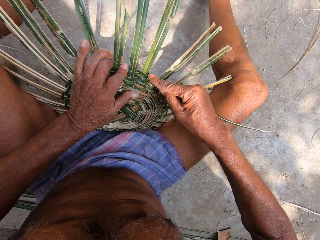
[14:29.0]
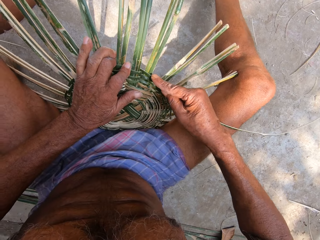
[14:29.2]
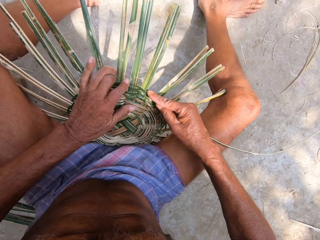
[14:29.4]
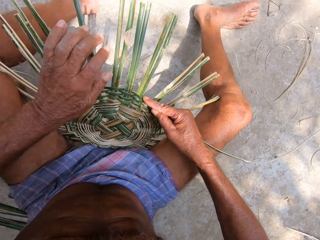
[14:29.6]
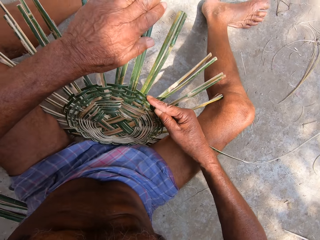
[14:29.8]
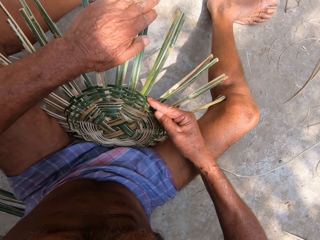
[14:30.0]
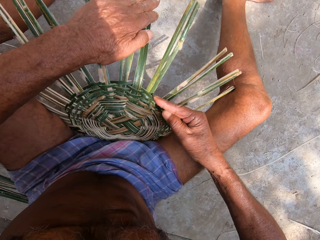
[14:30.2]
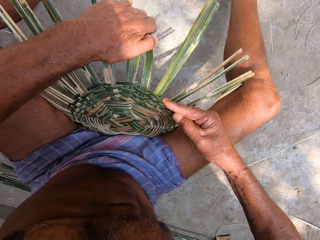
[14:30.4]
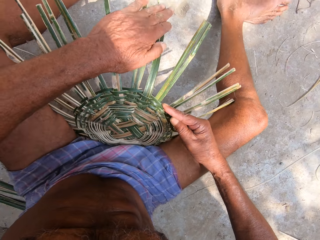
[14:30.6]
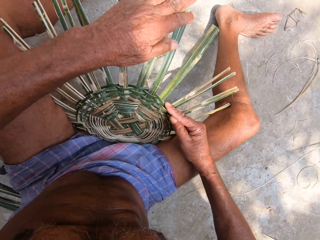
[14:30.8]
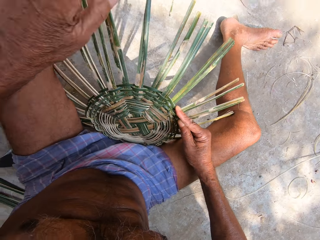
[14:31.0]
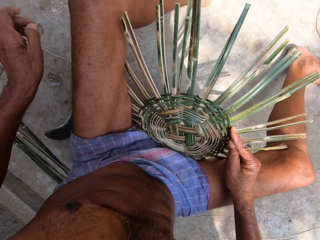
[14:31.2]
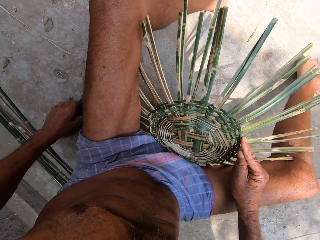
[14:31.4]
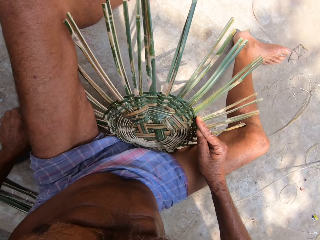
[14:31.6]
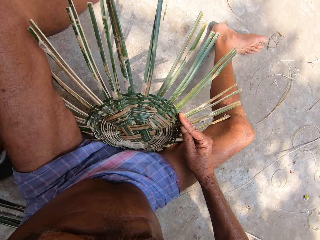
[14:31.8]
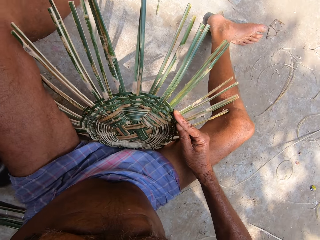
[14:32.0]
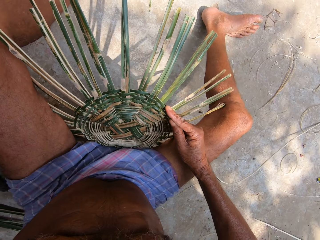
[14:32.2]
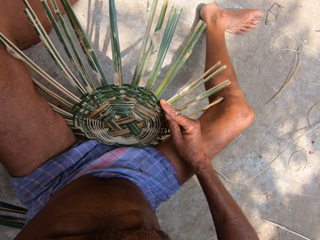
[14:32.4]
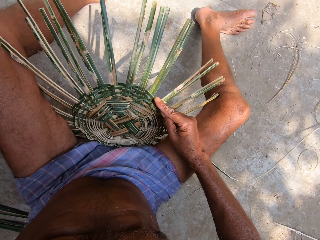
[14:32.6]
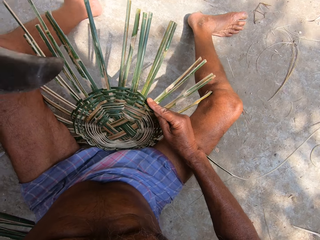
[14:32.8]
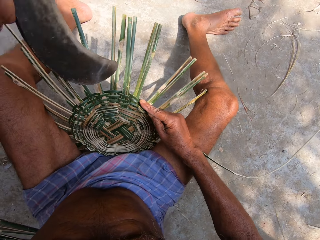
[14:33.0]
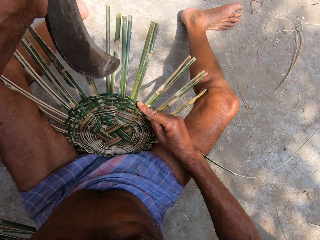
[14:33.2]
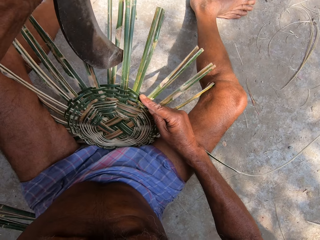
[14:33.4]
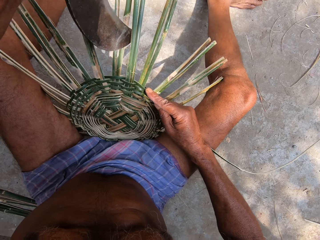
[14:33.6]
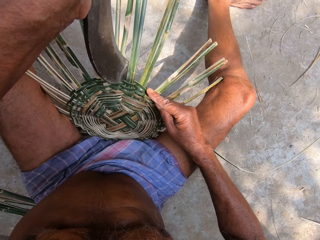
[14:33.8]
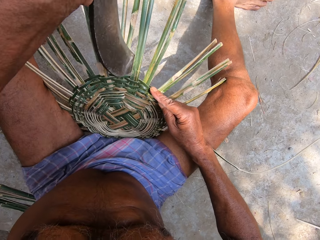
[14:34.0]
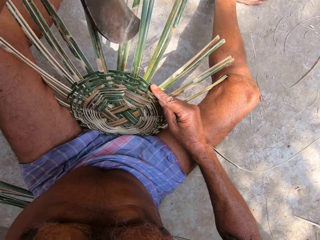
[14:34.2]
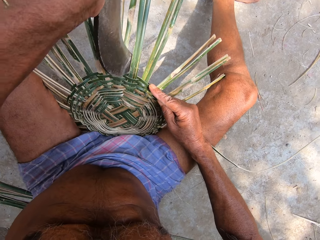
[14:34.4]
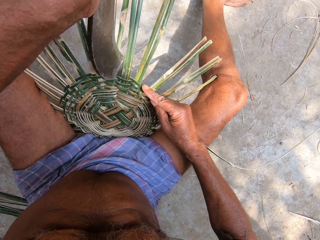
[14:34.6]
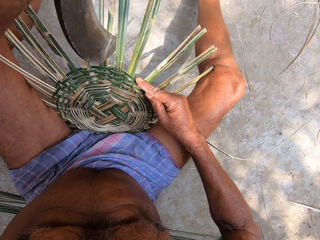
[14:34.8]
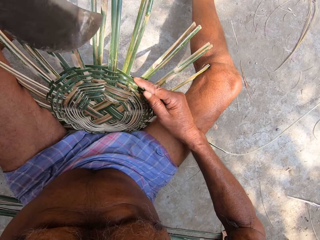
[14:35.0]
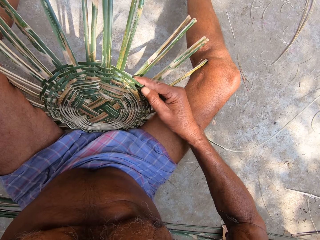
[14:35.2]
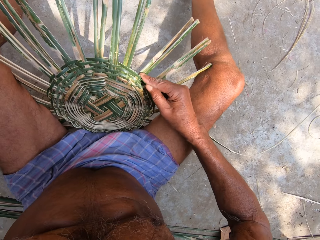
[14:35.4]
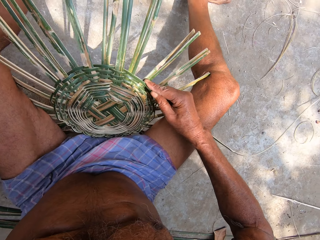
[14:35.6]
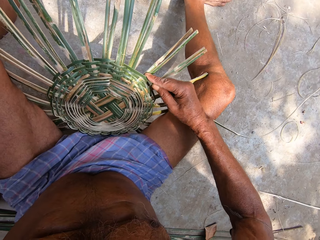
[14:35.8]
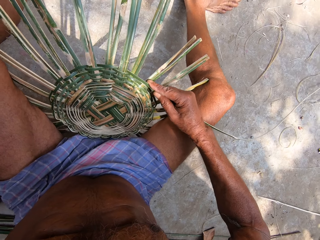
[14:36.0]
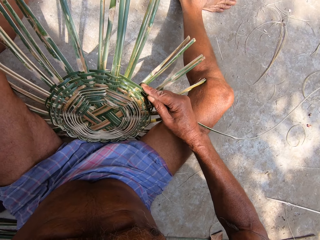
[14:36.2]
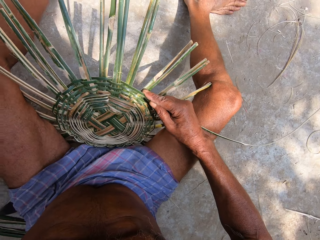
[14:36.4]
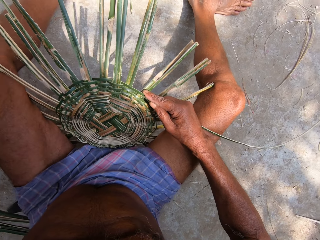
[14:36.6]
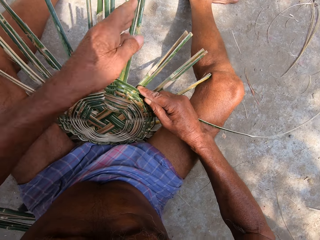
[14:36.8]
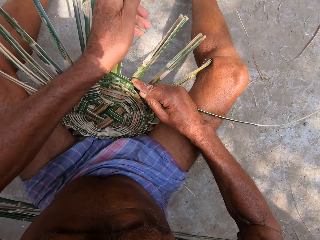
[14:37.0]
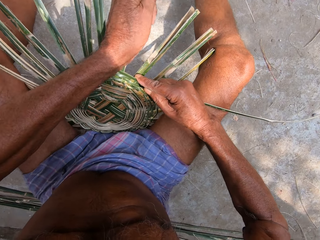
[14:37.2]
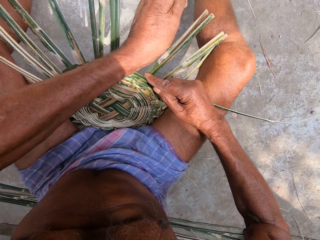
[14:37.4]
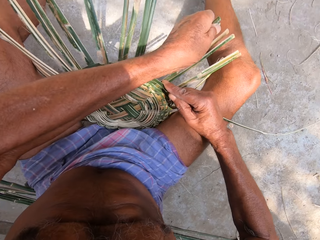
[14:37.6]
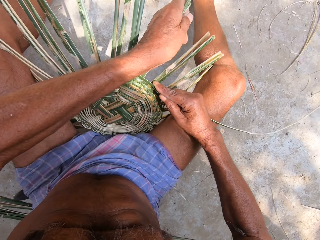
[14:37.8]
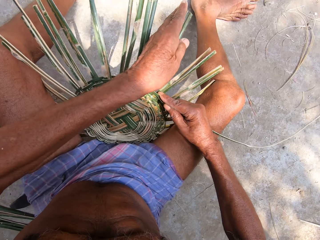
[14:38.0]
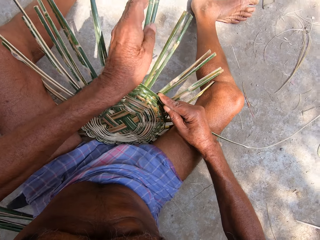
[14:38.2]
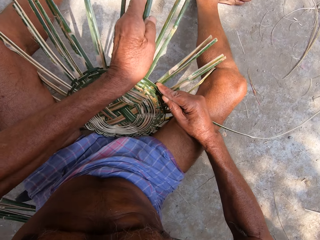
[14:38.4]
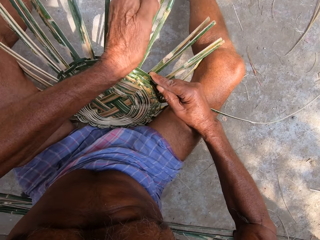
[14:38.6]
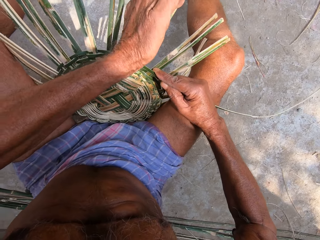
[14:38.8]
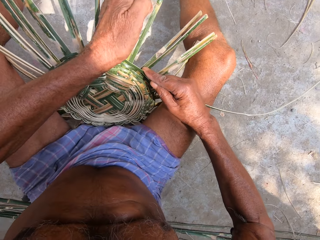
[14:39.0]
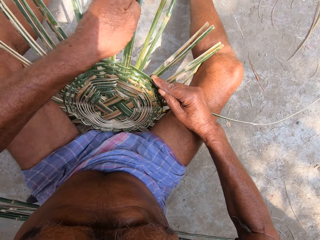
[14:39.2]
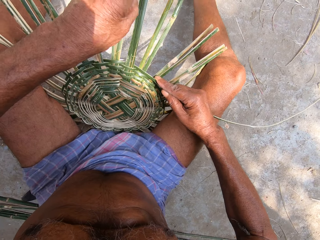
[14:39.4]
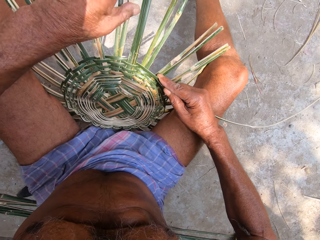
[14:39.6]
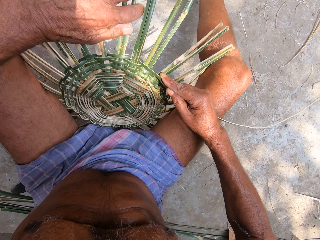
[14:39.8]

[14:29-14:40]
The camera wearer adjusts some bamboo strips on the craft on the ground with his left hand. He picks up the Indian billhook from the ground with his left hand. He hits the craft on the ground with the Indian billhook in his left hand. He drops the Indian billhook on the ground with his left hand. He adjusts some bamboo strips on the craft on the ground with his left hand. He weaves a bamboo basket with his hands.

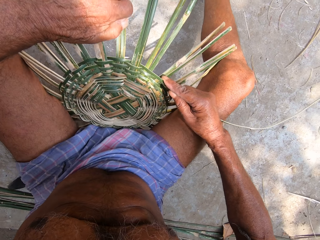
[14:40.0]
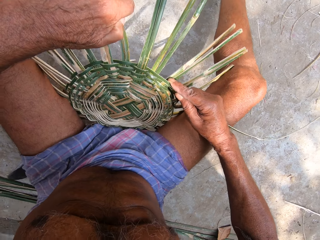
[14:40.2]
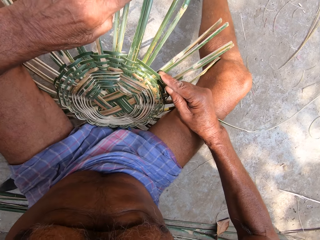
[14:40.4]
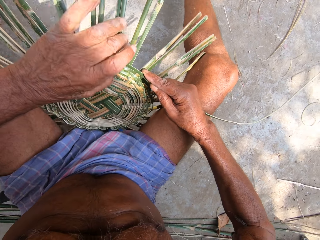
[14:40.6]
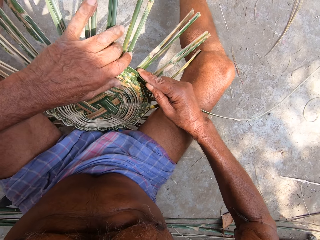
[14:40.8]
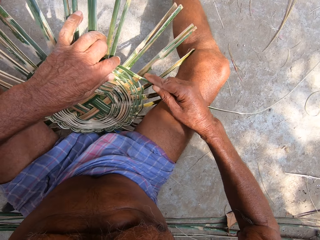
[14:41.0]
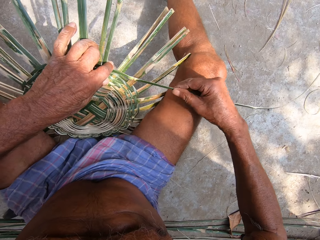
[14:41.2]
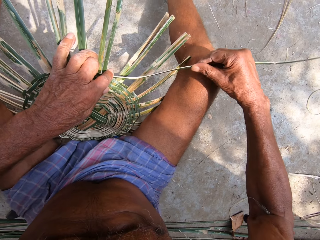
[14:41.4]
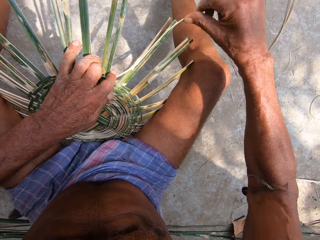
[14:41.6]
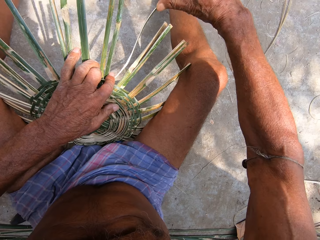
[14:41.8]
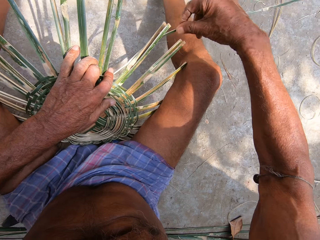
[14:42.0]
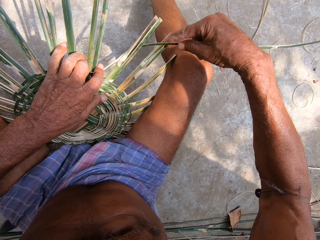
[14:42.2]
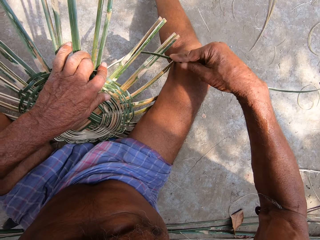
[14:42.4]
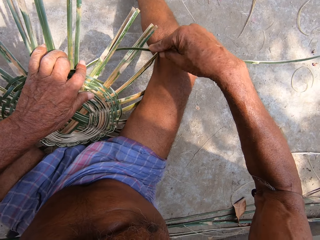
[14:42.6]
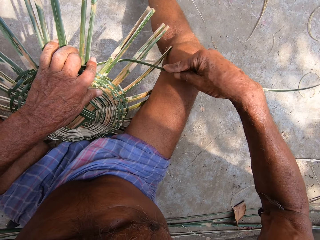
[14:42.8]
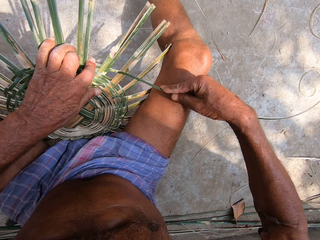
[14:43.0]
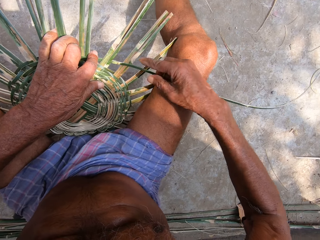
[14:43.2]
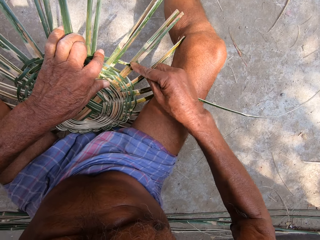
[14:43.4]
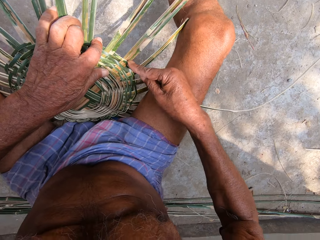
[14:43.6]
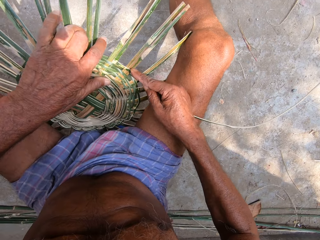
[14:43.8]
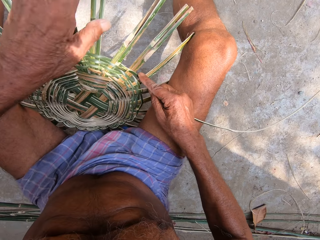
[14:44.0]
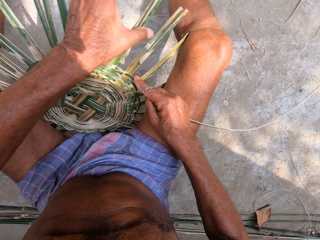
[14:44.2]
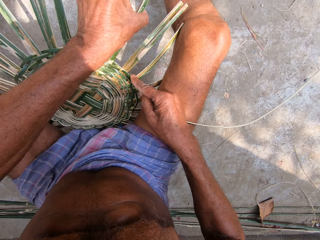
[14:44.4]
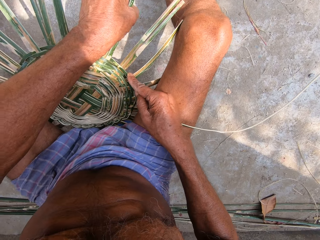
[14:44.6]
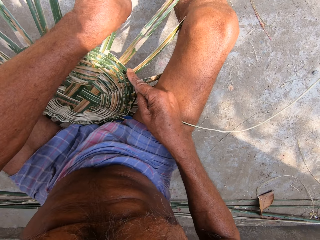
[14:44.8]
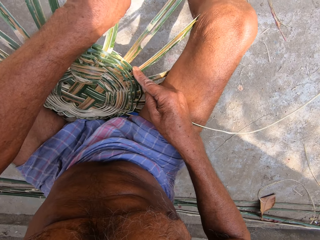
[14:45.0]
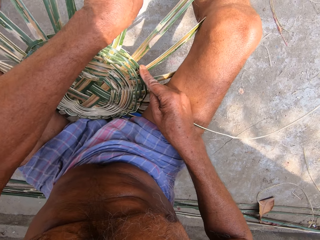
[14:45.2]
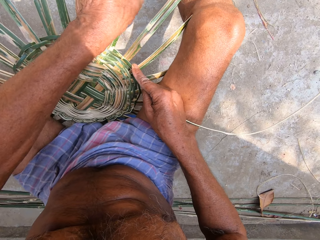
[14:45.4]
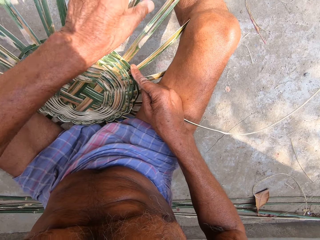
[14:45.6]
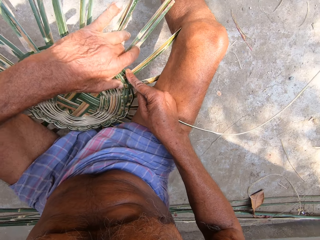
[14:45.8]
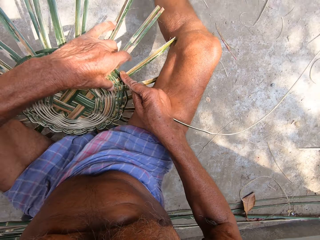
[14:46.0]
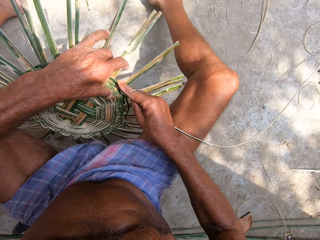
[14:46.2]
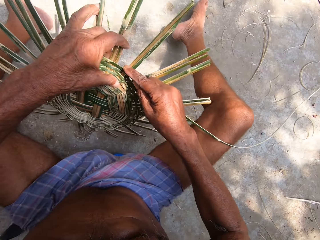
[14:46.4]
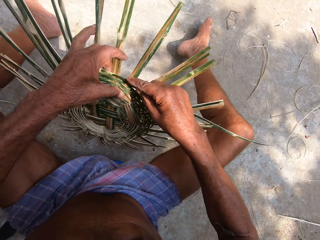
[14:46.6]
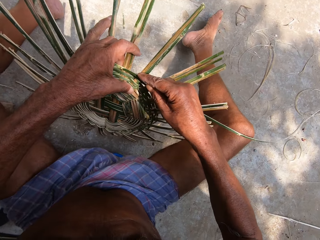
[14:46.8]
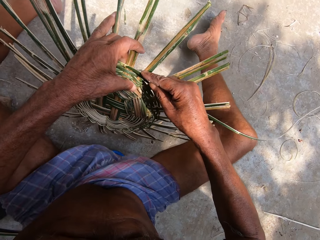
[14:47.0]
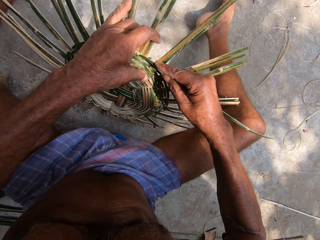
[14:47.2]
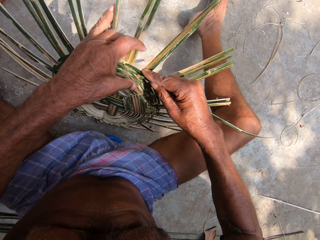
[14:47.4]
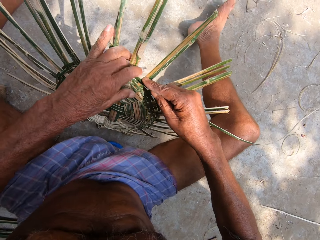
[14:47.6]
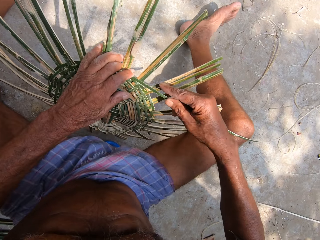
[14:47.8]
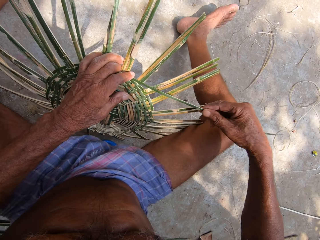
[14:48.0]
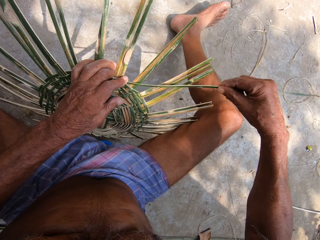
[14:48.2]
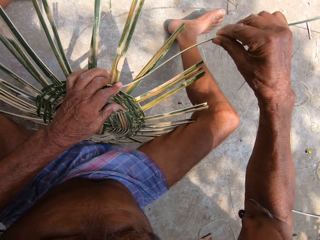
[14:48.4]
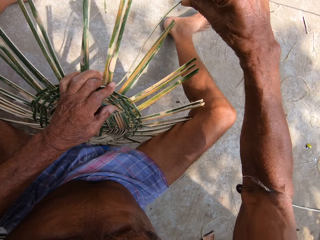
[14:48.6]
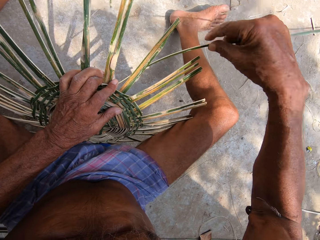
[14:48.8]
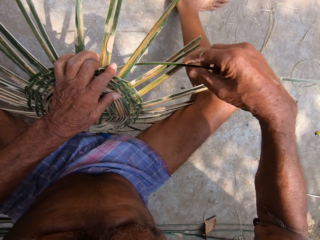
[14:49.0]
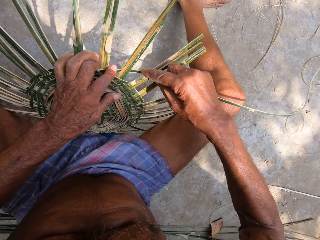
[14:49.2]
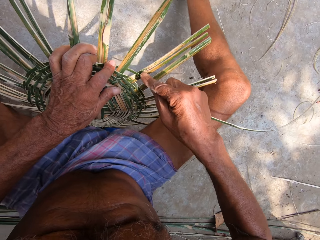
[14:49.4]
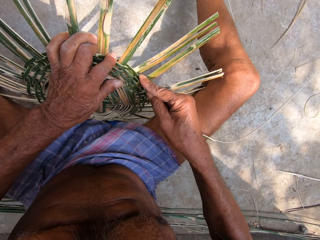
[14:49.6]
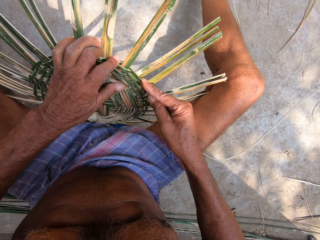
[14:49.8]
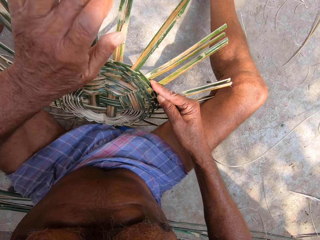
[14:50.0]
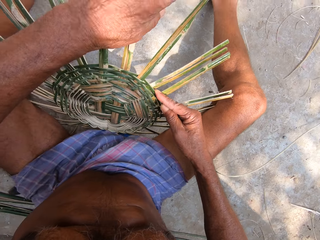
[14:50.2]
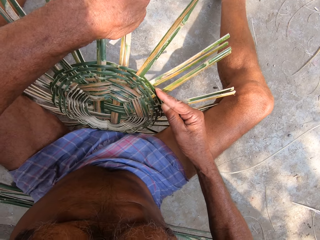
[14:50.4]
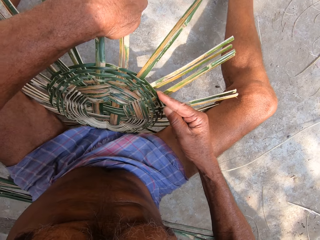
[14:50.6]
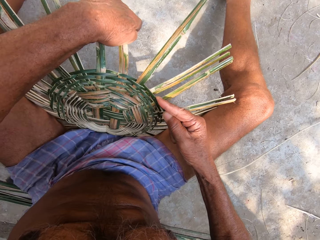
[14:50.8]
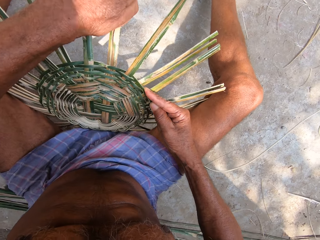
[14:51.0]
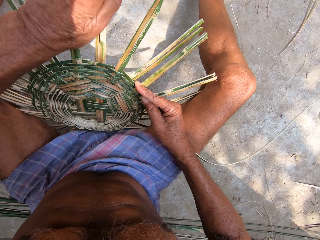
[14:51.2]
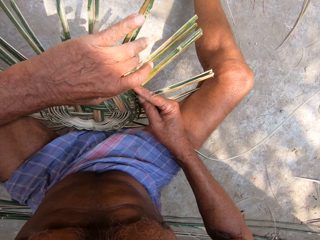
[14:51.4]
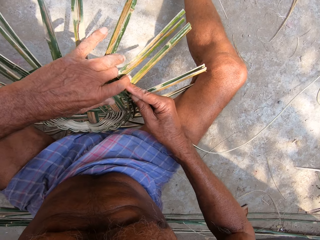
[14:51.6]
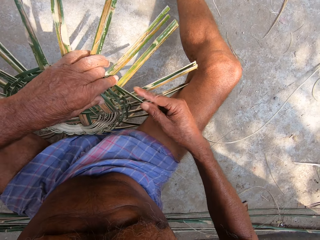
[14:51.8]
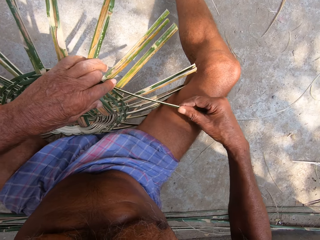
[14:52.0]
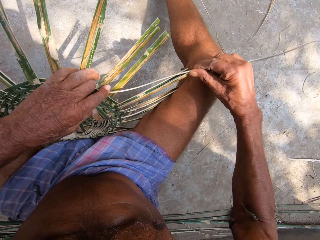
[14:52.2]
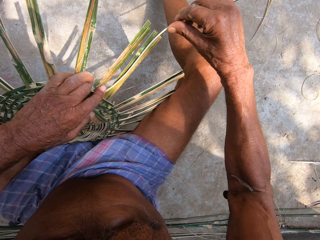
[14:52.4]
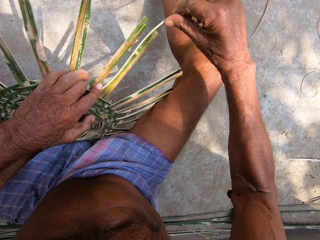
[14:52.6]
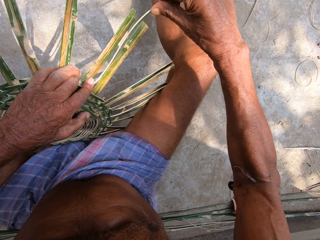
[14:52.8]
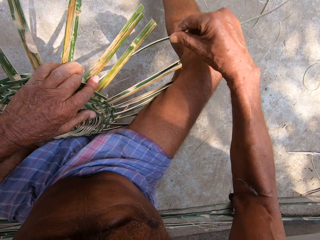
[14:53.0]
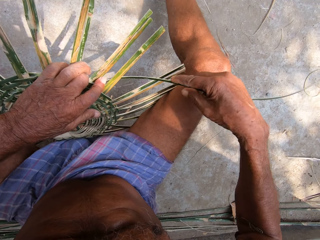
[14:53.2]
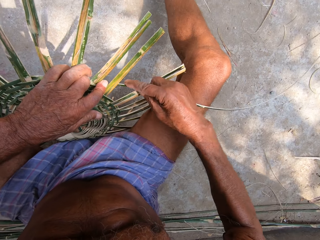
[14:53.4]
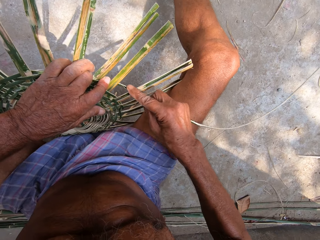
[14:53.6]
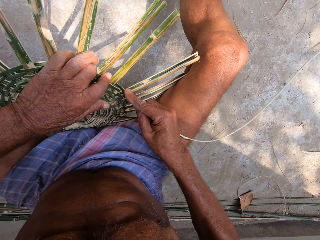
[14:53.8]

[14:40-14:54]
The camera wearer presses the bamboo strip into the craft on the ground with his left hand. He weaves the bamboo strip into the craft on the ground with his right hand. He adjusts some bamboo strips on the craft on the ground with his left hand. He turns the craft on the ground with his left hand. He presses the bamboo strip into the craft on the ground with his left hand. He weaves the bamboo strip into the craft on the ground with his right hand. He adjusts some bamboo strips on the craft on the ground with his left hand. He presses the bamboo strip into the craft on the ground with his left hand. He weaves the bamboo strip into the craft on the ground with his right hand.
